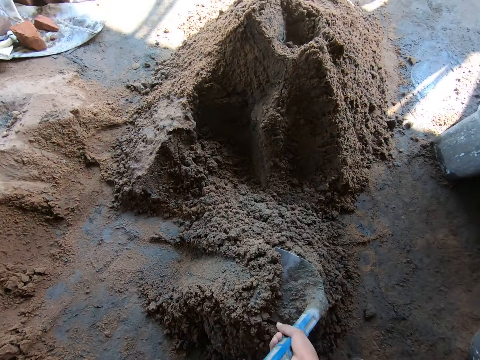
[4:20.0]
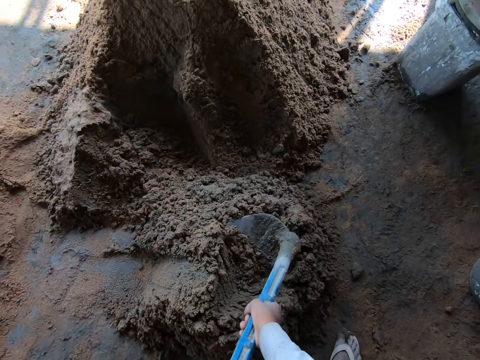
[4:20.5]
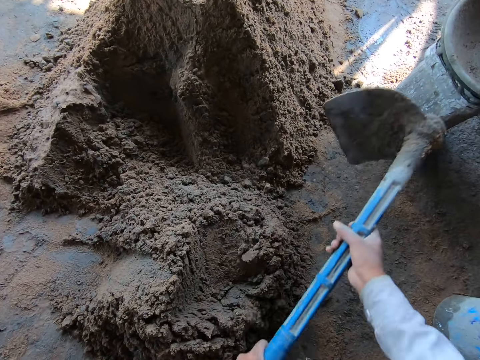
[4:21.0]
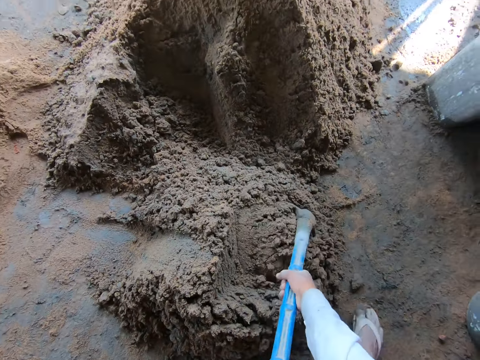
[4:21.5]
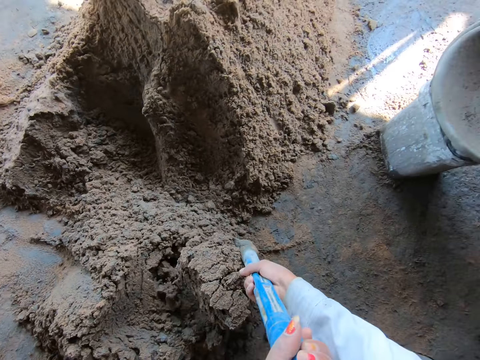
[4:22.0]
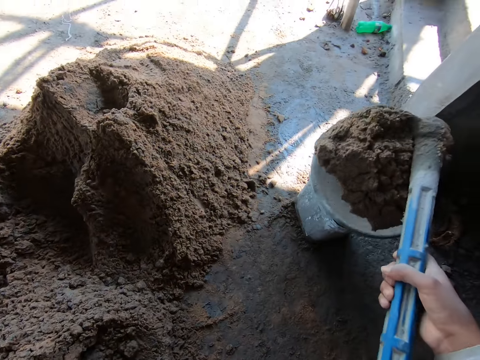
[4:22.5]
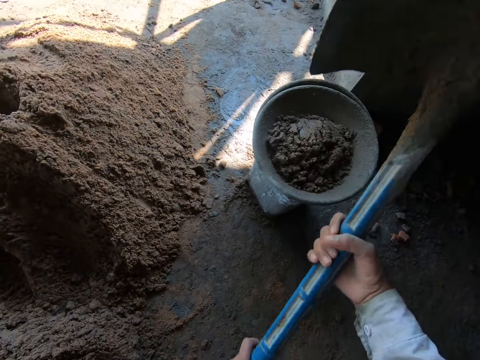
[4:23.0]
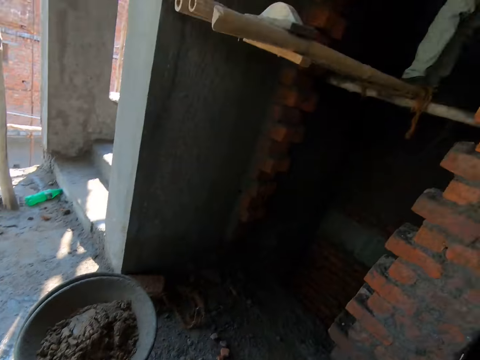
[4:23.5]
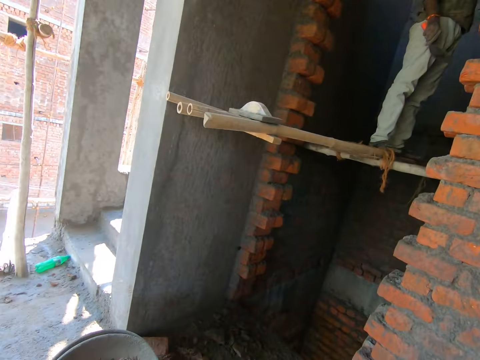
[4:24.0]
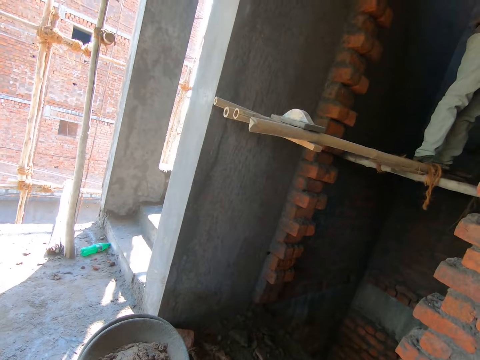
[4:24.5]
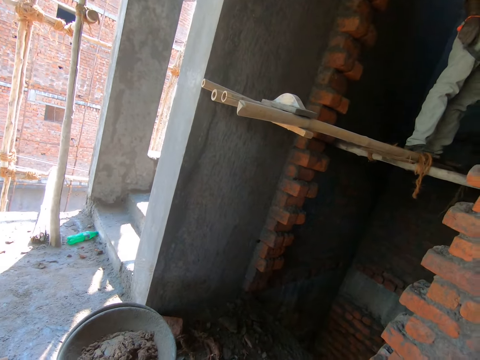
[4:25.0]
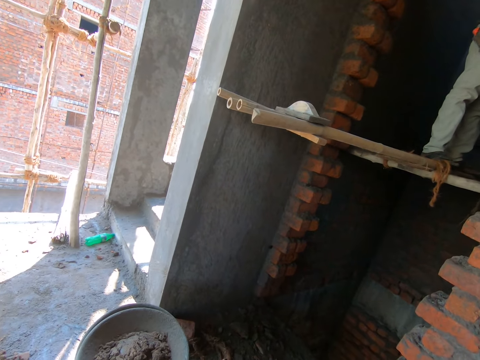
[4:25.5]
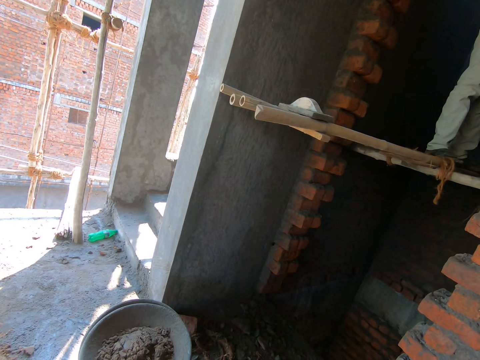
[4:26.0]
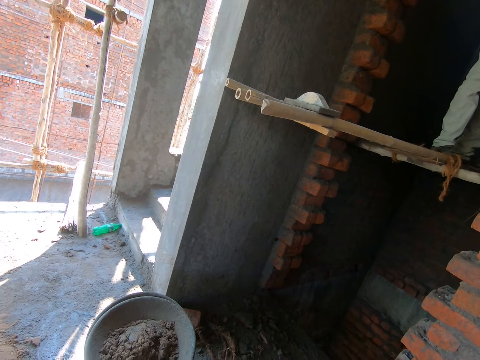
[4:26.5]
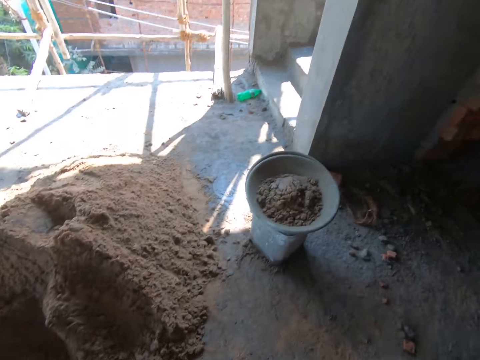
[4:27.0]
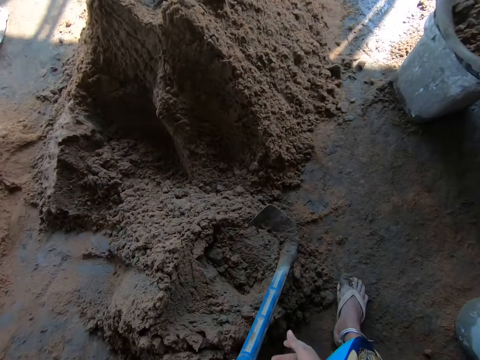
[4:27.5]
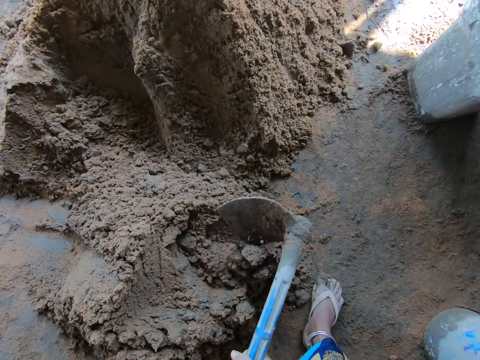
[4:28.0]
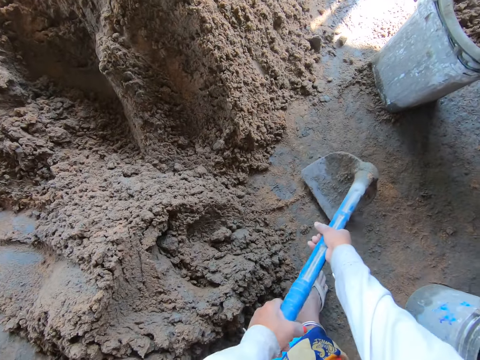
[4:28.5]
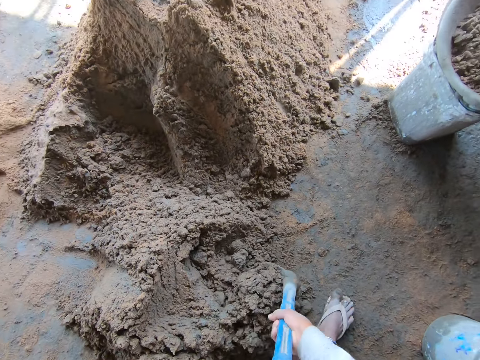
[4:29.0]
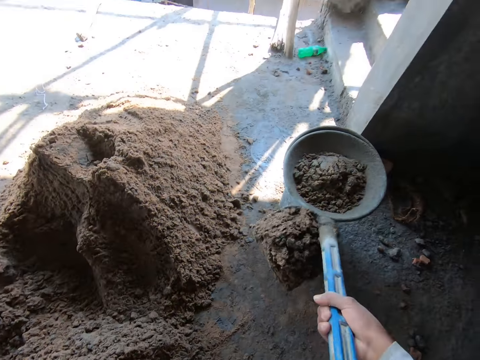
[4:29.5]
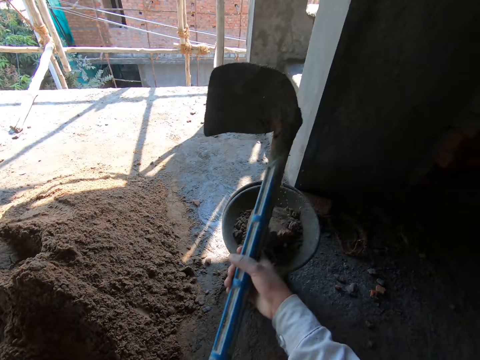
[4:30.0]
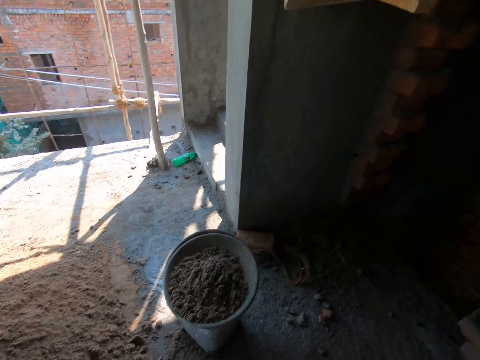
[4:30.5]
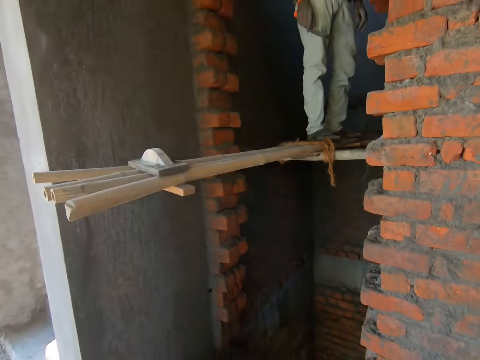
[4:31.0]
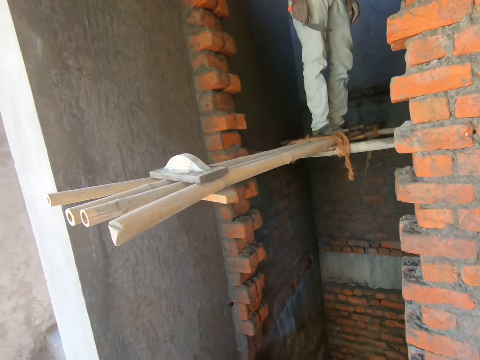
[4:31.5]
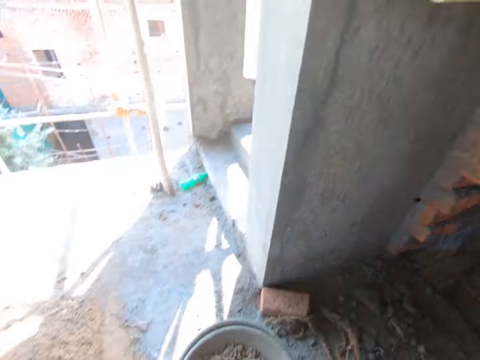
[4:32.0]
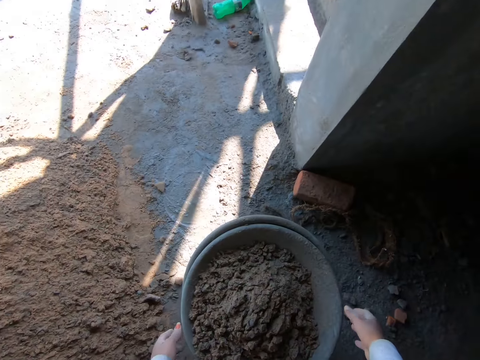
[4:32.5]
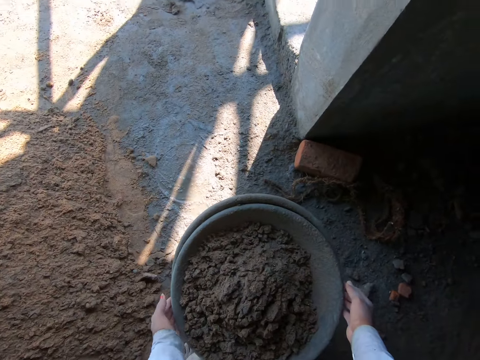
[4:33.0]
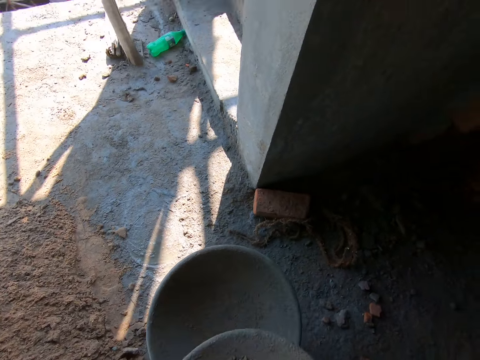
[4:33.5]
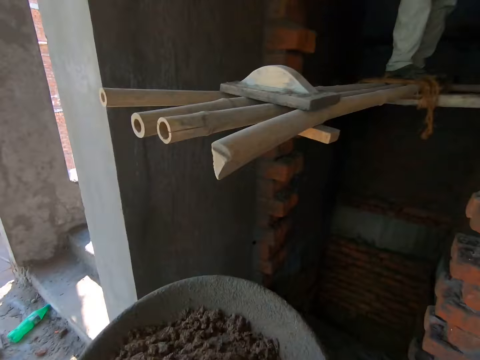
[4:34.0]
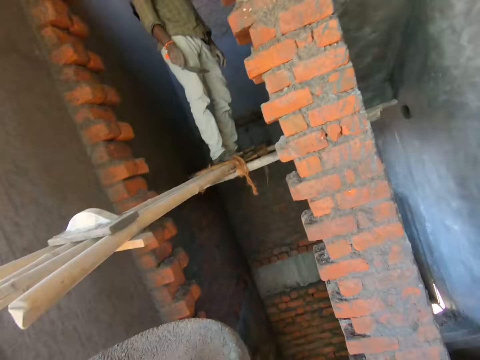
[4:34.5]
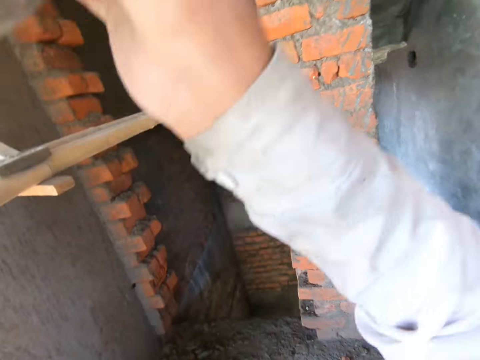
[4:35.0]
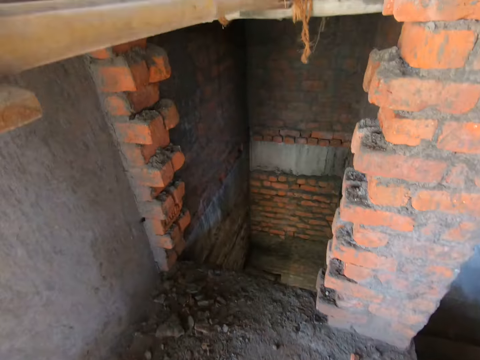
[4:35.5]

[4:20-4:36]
The camera wearer packs mortar from the floor into the pan on the bucket with the hoe in both hands. They pick the hoe from the mortar with both hands. They pack mortar from the floor into the pan on the bucket with the hoe in both hands. They pick the pan from the bucket with both hands.

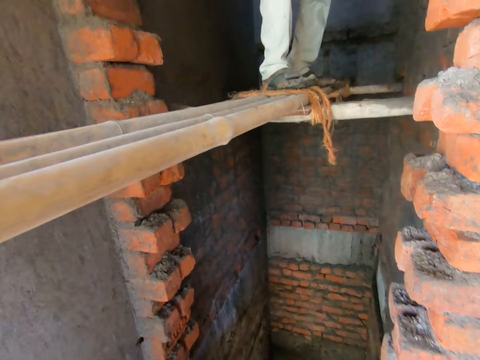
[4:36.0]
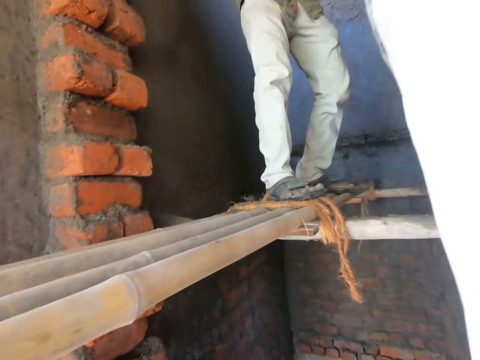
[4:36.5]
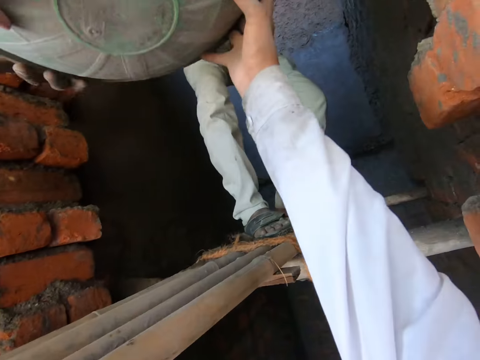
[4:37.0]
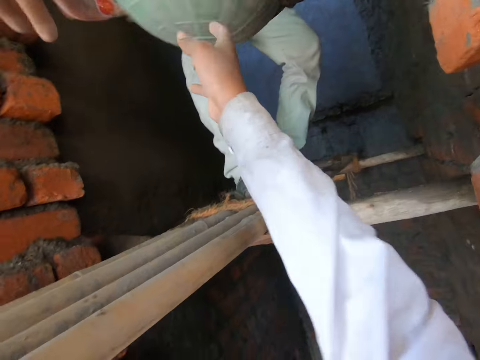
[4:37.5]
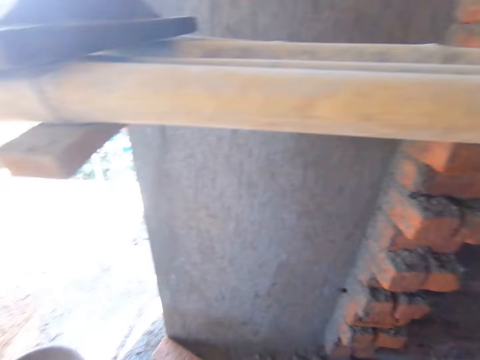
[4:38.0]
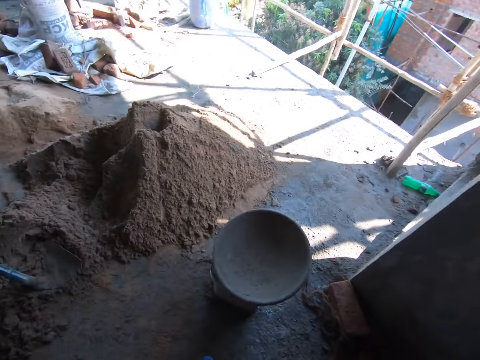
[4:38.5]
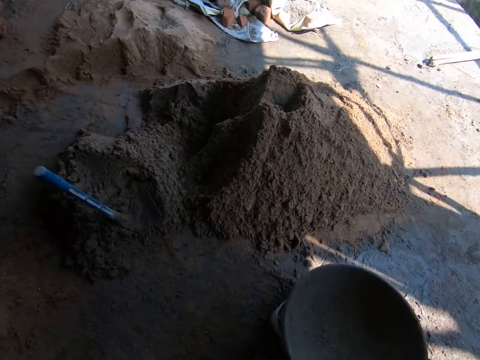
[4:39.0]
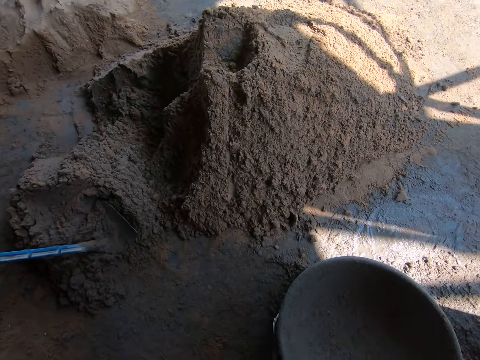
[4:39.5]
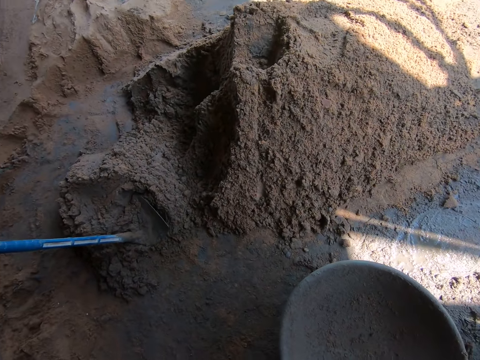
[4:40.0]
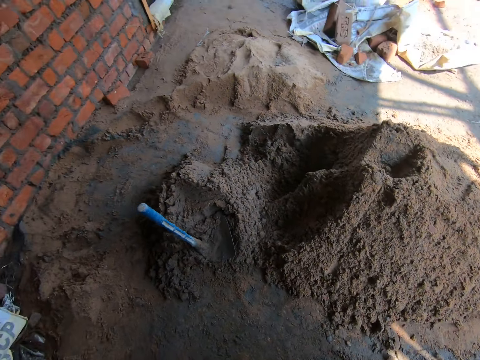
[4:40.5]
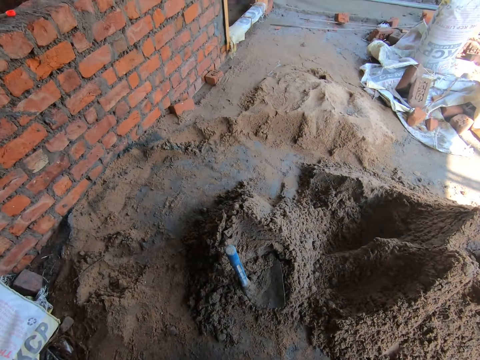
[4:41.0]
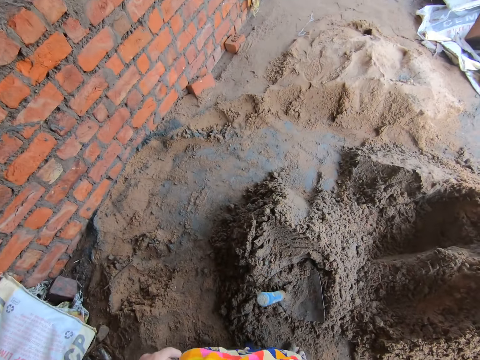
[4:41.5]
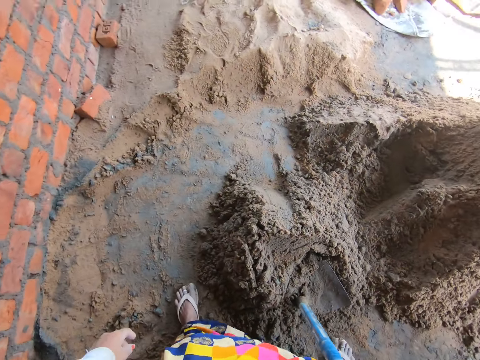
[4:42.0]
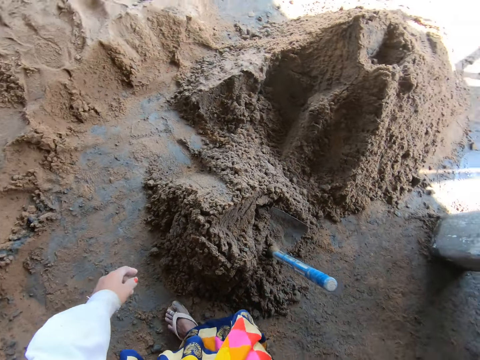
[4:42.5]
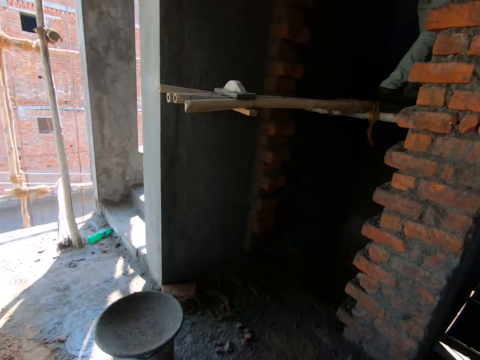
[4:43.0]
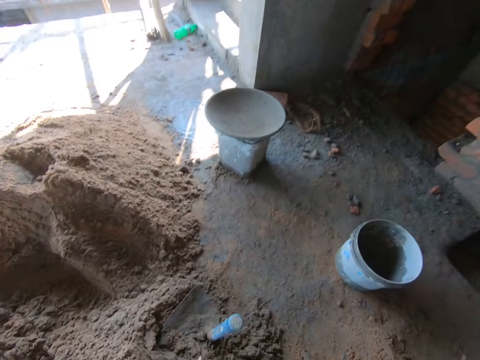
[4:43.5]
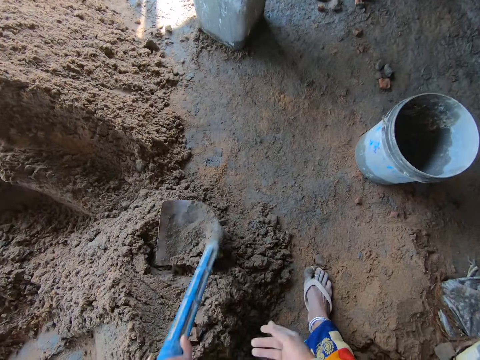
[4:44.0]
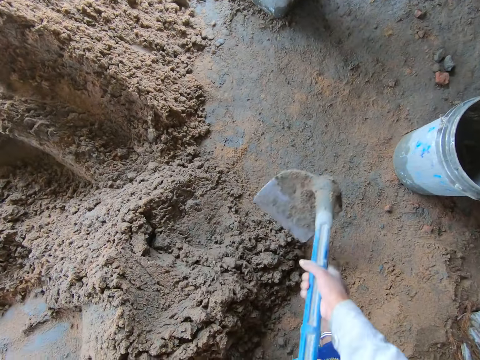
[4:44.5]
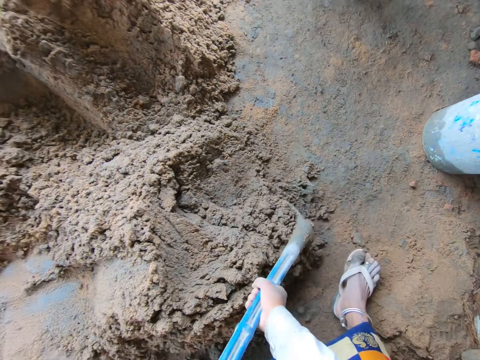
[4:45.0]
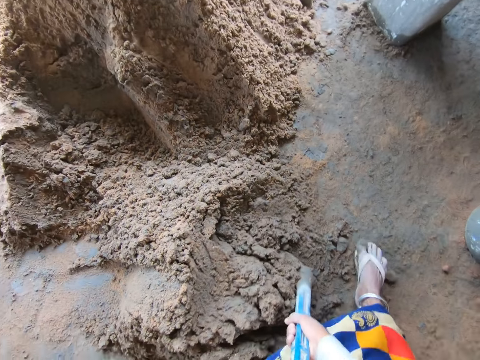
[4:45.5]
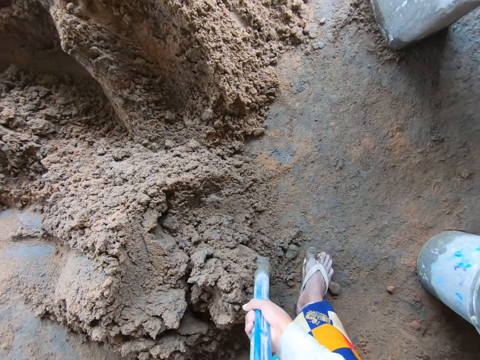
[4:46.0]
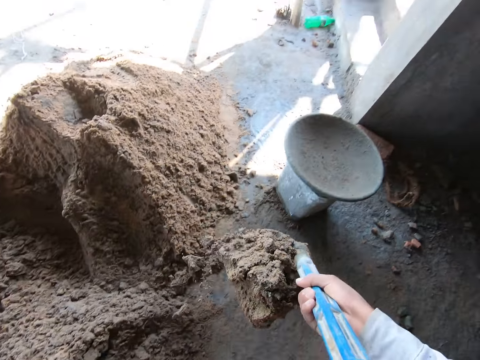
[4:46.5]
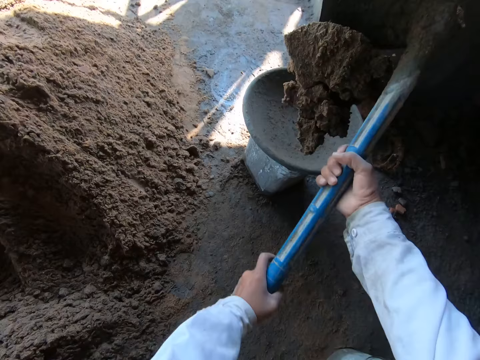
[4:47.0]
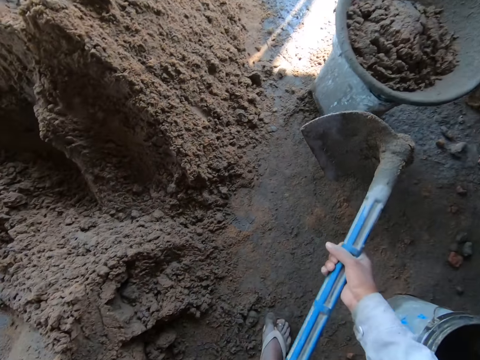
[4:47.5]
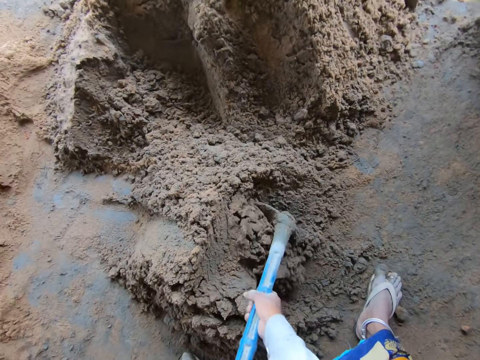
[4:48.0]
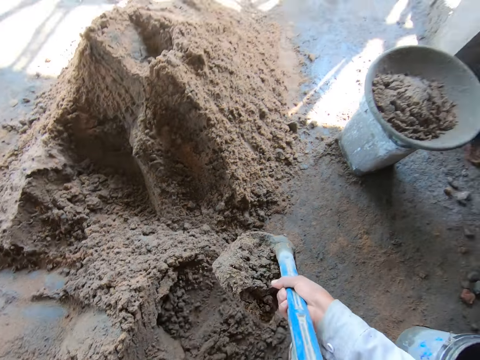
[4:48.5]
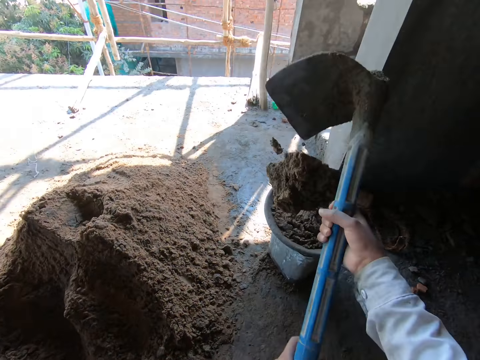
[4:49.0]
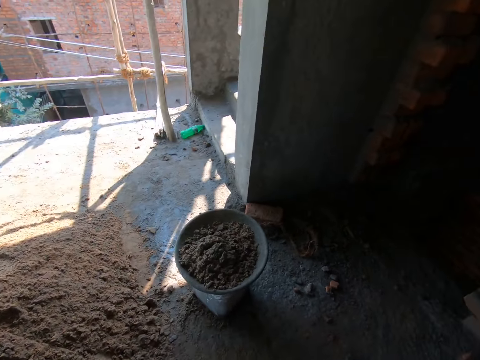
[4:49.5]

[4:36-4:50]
The camera wearer passes the pan to the man with both hands. They adjust the bowl on the bucket. They pack mortar from the floor into the pan on the bucket with the hoe in both hands. They pick the hoe. They pour mortar from the hoe into the bowl on the bucket with both hands. They pack mortar from the floor with the hoe in both hands. They pour mortar from the hoe into the bowl on the bucket with both hands.
